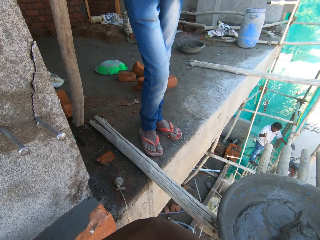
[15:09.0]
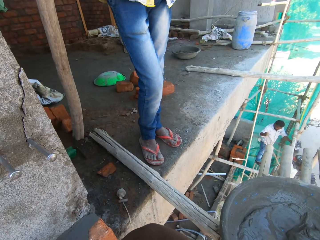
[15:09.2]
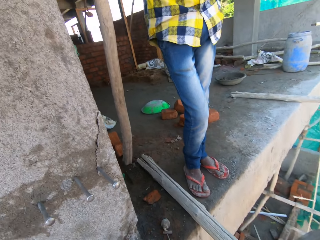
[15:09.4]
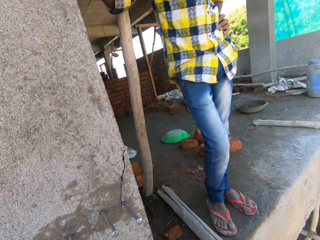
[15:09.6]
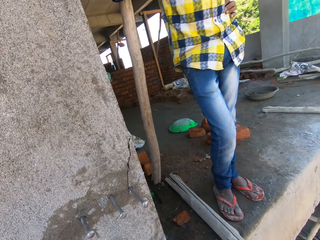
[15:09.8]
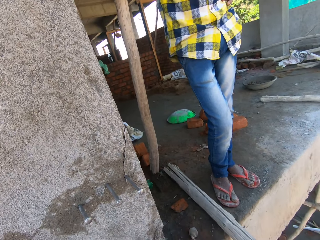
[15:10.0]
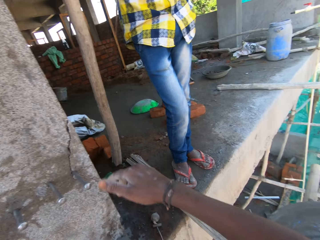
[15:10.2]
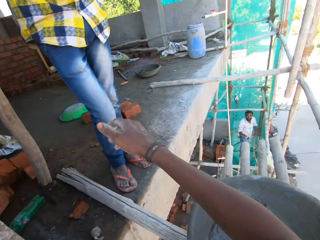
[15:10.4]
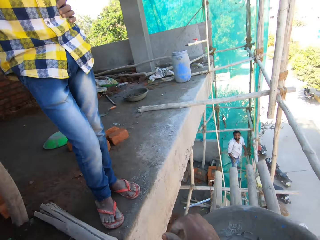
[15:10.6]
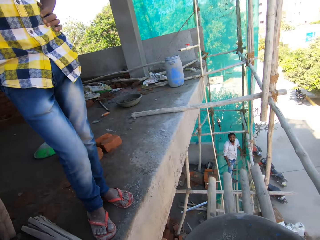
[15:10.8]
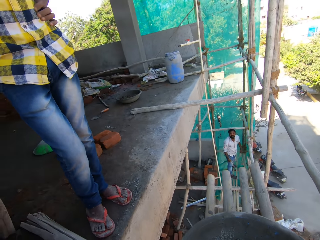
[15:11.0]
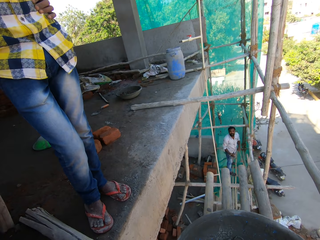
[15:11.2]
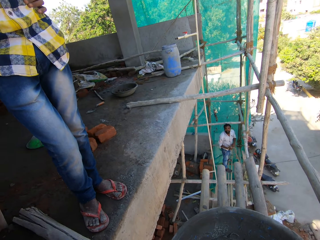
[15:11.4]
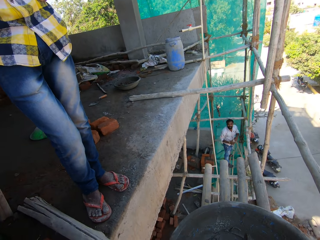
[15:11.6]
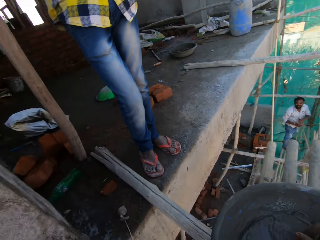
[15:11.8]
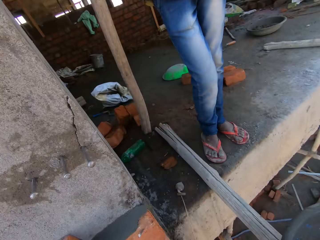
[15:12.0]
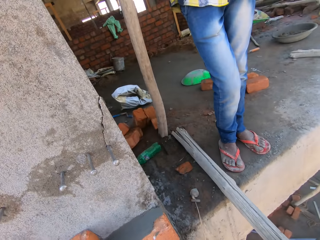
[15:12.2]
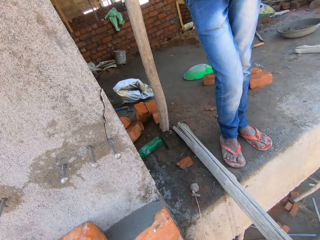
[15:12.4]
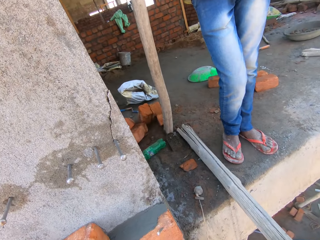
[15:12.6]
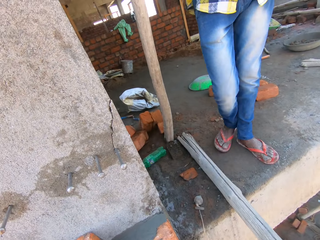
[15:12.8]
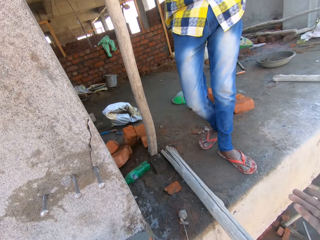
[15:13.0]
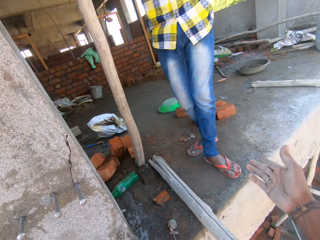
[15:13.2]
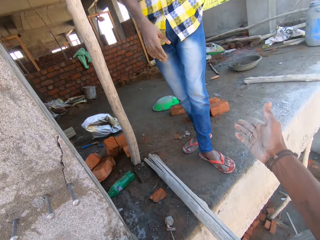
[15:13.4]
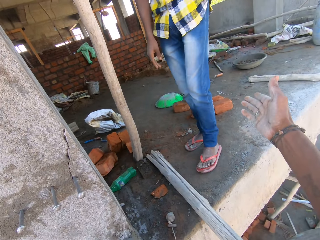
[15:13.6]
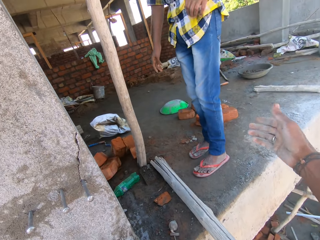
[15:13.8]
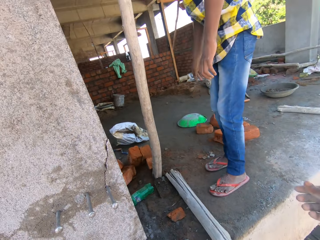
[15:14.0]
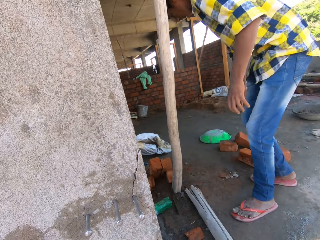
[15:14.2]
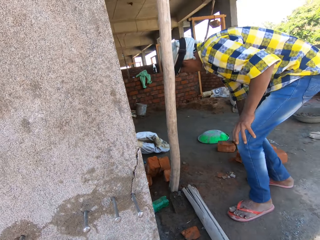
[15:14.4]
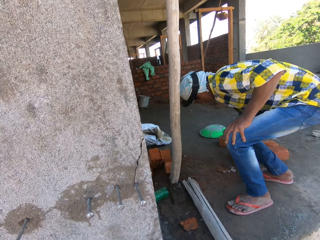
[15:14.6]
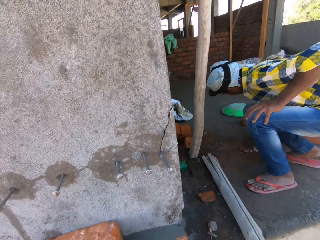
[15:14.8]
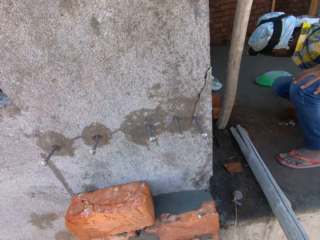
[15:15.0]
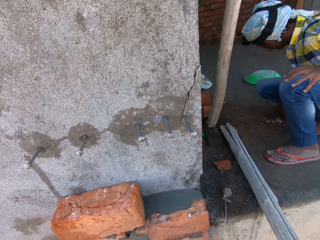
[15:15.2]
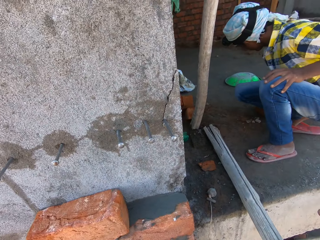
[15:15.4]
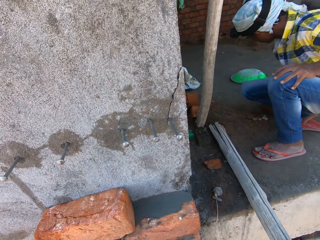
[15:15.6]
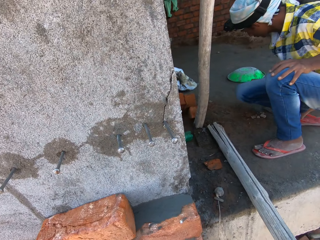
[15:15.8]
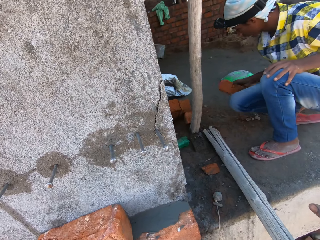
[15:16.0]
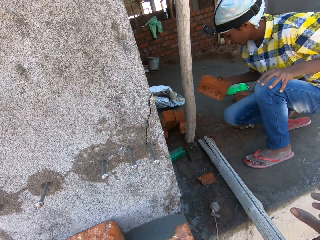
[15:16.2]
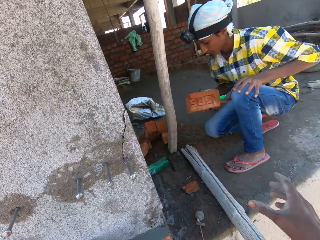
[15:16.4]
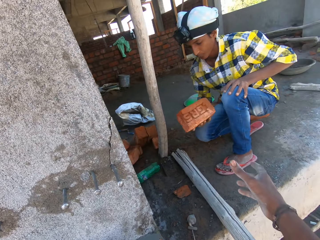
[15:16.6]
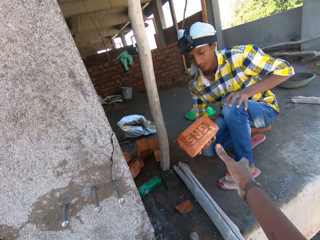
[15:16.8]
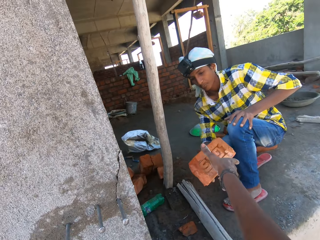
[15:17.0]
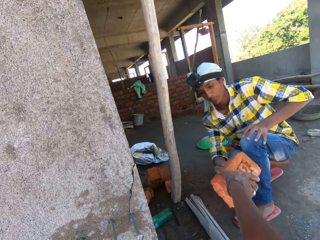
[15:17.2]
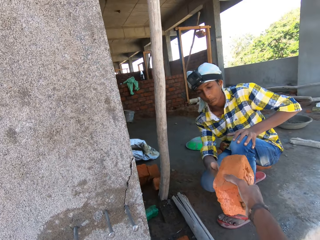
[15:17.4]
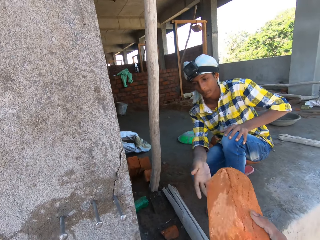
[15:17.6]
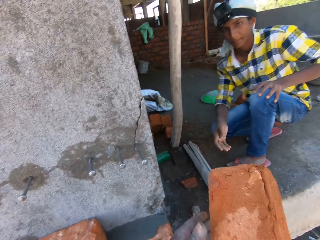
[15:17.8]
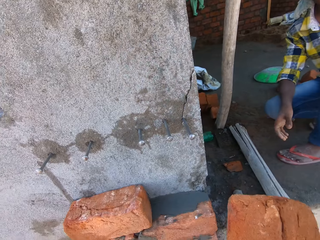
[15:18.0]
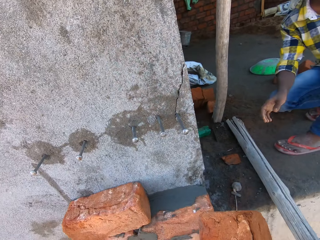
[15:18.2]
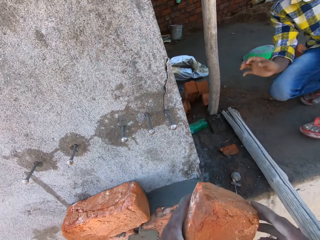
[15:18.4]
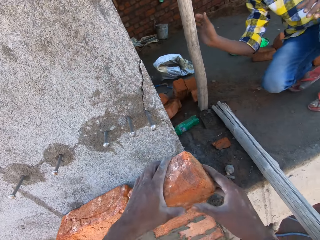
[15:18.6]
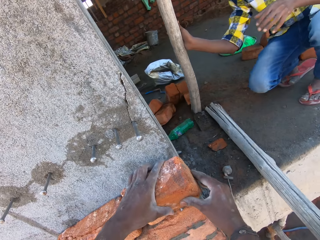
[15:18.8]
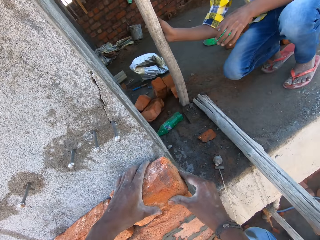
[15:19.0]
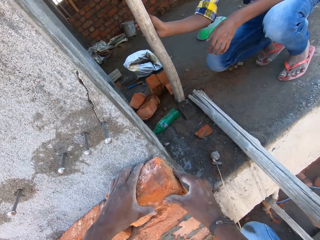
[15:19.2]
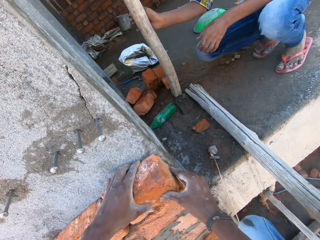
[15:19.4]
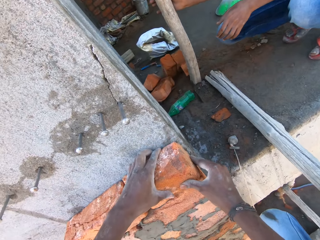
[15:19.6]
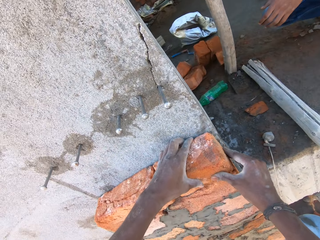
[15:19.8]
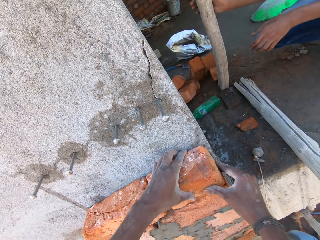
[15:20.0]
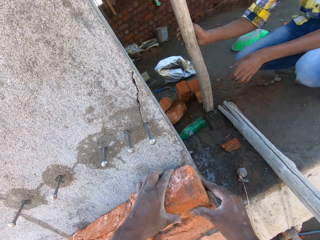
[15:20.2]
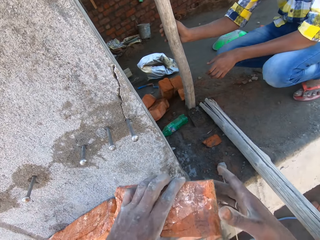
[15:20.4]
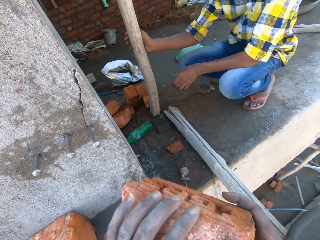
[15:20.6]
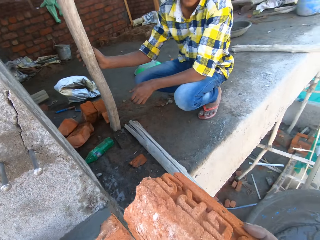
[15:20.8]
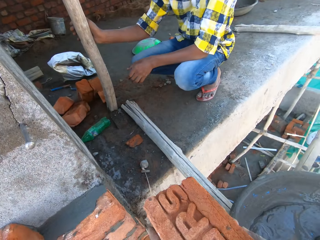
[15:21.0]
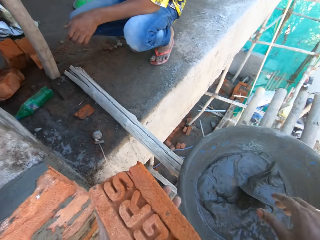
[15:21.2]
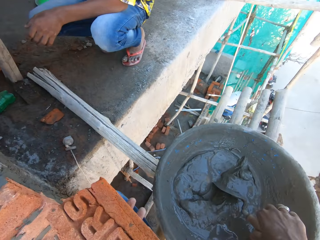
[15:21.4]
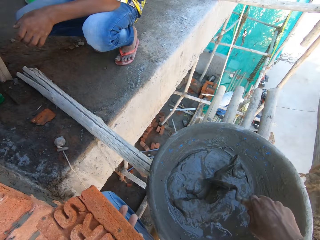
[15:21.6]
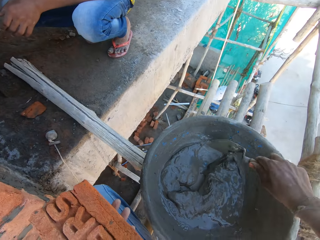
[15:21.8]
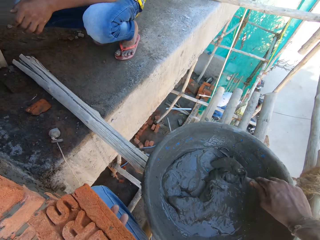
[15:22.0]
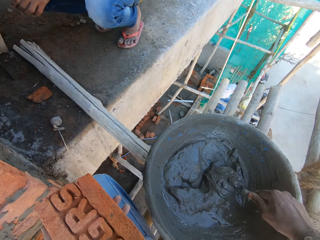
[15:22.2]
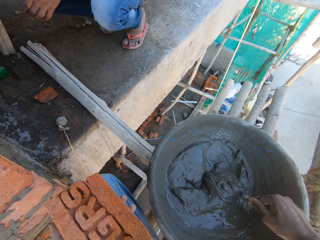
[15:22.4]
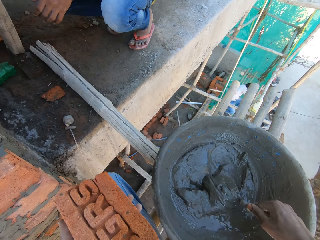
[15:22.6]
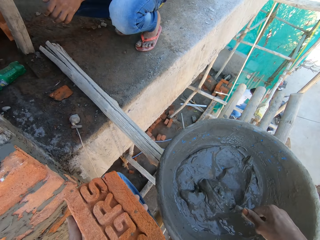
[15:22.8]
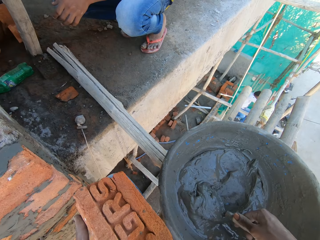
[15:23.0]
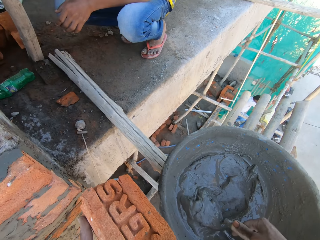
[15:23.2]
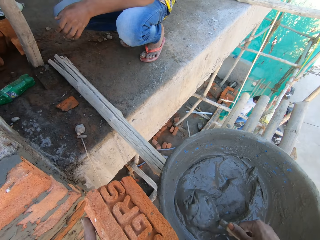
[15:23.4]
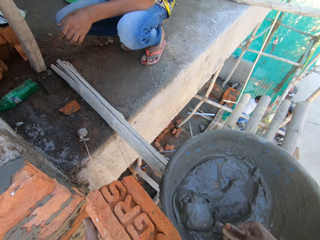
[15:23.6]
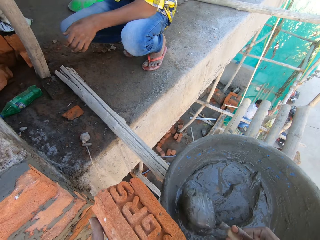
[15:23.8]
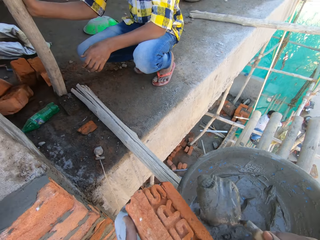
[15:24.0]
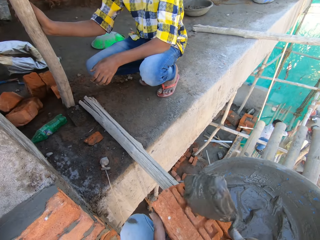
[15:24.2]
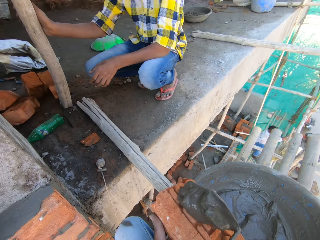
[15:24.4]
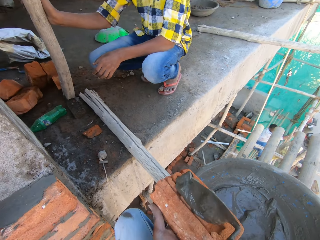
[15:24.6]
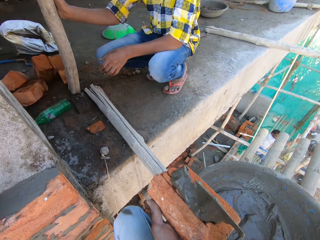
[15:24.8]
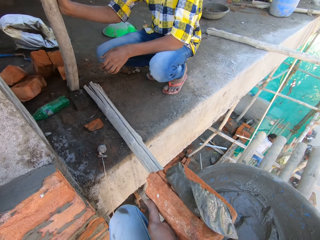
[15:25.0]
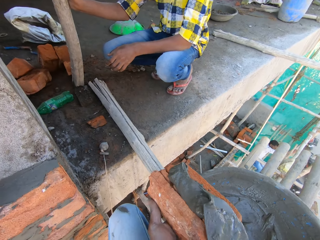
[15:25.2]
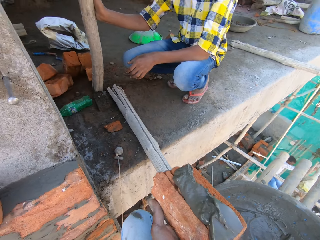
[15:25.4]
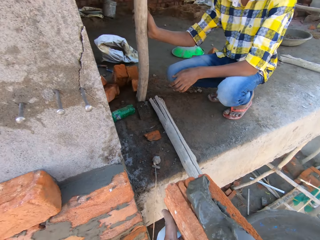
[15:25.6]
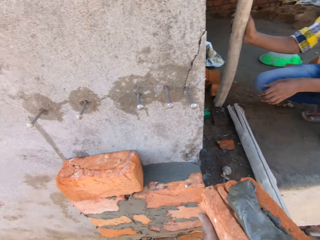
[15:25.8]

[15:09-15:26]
The camera wearer looks around. He interacts with the boy. He converses with a man. He pauses. The boy carries a brick on the decking with his right hand. The boy transfers the brick to the camera wearer with his right hand. The camera wearer collects the brick from the boy with his right hand. He transfers the brick from his right hand to his left hand. He places the brick on a wall with both hands. He holds the brick. He picks up the brick trowel in the pan with his right hand. He scoops concrete or mortar from the pan on the scaffolding to the brick on his left hand with the brick trowel in his right hand. He smears the mortar on the brick with the trowel. He holds the brick.

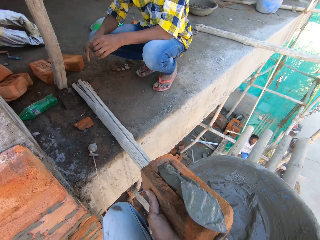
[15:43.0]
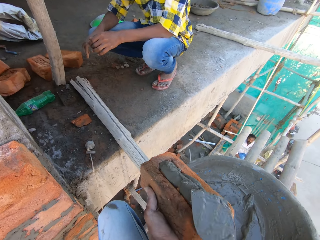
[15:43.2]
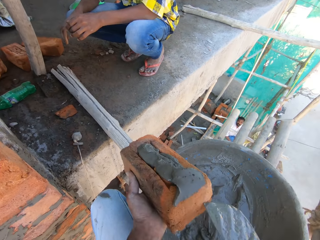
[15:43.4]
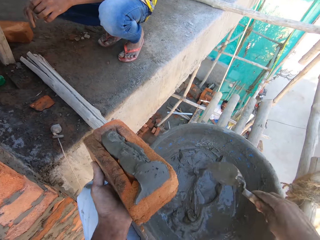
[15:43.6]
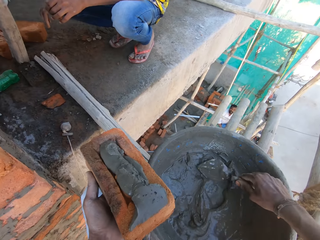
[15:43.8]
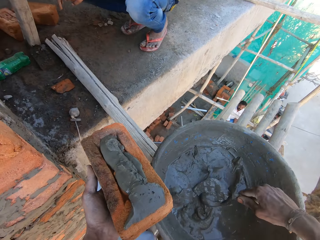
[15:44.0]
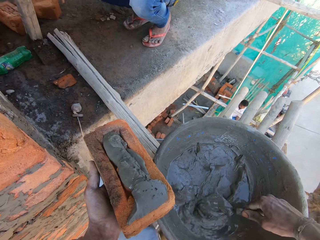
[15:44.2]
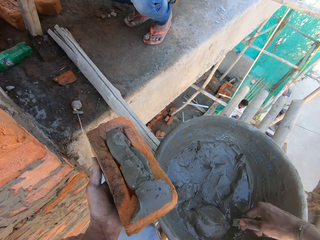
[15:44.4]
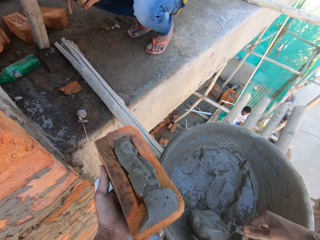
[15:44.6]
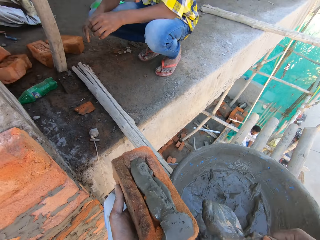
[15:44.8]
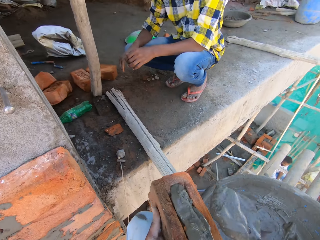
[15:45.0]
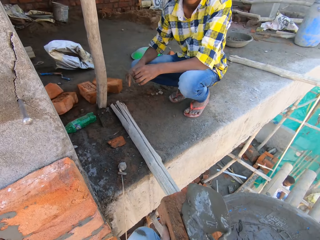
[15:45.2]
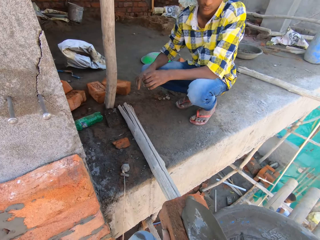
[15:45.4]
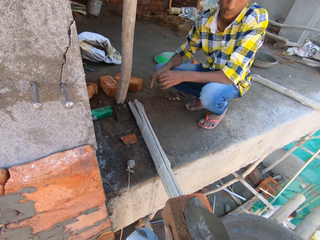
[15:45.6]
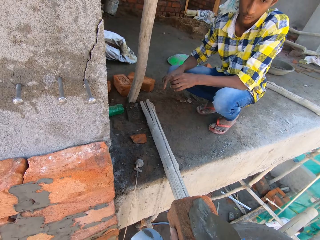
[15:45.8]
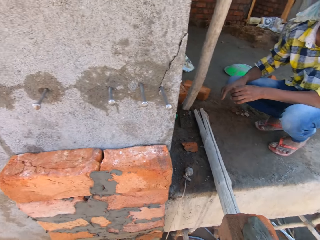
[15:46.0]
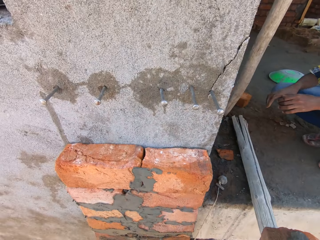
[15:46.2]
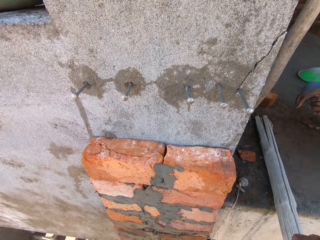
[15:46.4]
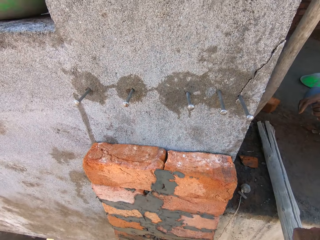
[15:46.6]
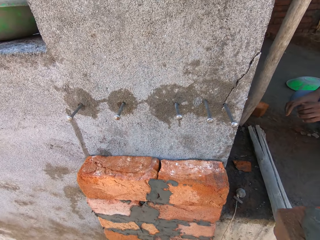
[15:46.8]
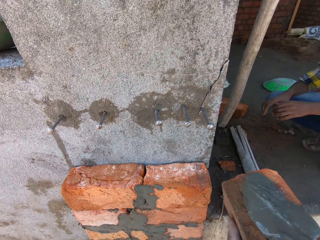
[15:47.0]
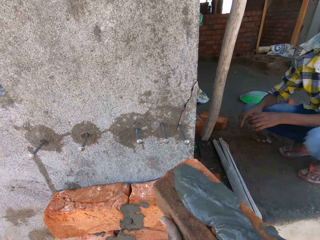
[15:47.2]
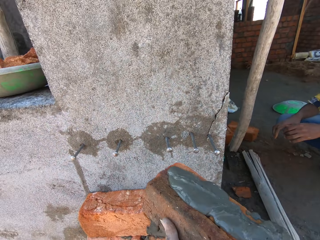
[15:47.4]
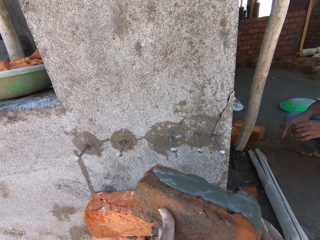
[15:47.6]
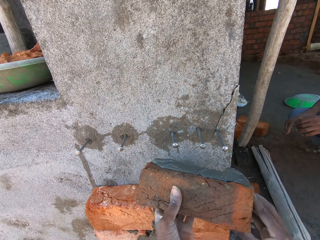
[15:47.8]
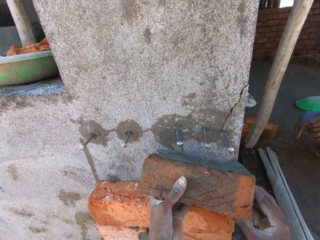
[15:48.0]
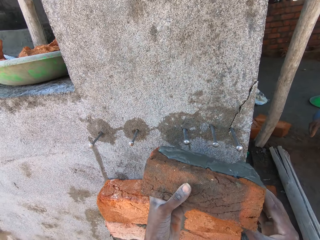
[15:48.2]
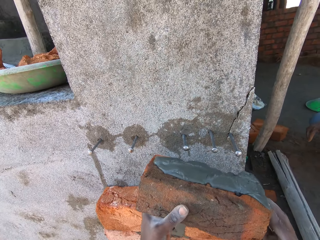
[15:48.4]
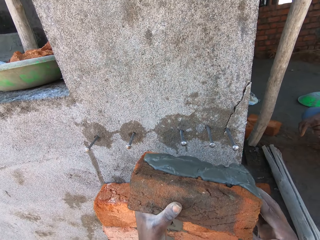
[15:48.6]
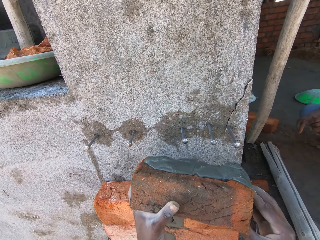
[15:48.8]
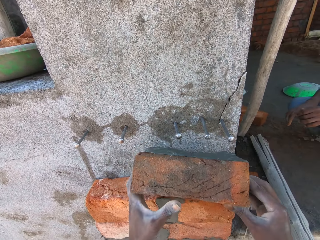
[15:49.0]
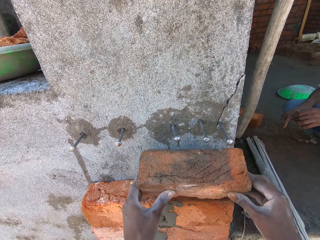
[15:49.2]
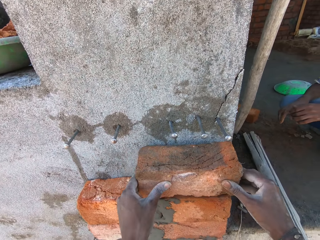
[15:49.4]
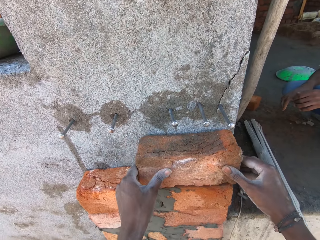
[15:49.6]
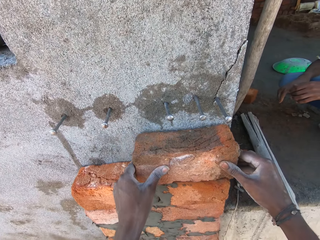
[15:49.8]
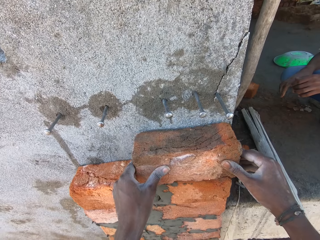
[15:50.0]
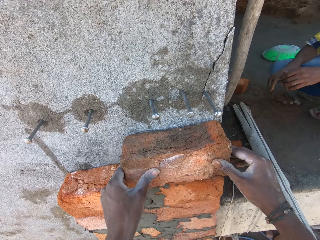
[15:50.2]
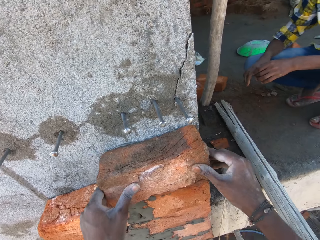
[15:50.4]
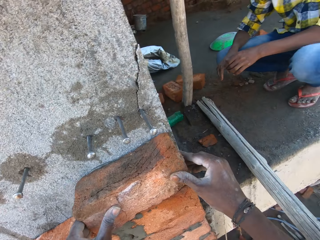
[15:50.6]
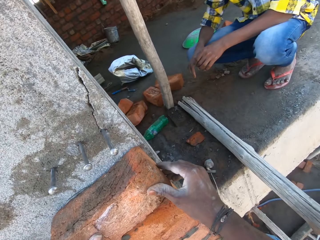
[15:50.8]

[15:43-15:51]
The camera wearer scoops mortar with a trowel. They hold a brick. They smear the mortar on the brick with the trowel. They hold the brick and converse with a man. They hold the brick and converse with the man. They lay the brick on a wall with both hands.
